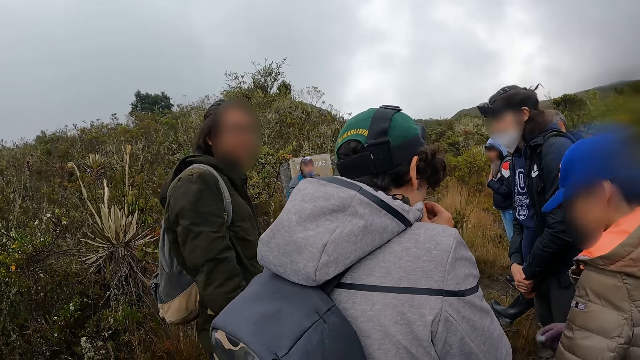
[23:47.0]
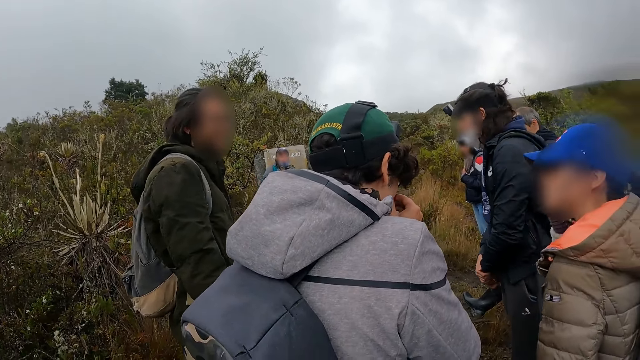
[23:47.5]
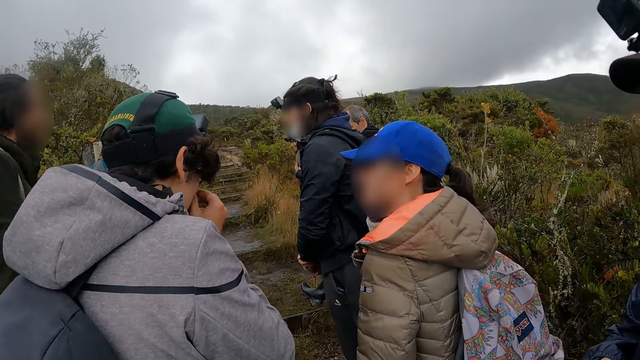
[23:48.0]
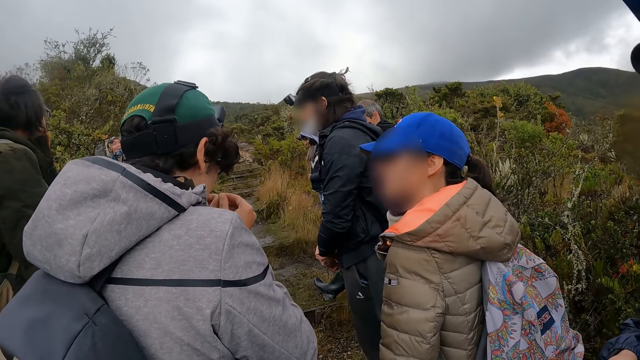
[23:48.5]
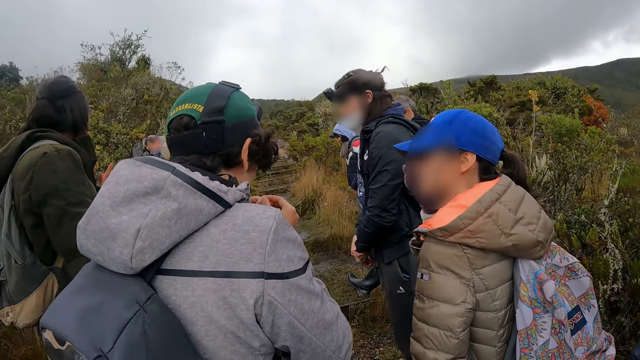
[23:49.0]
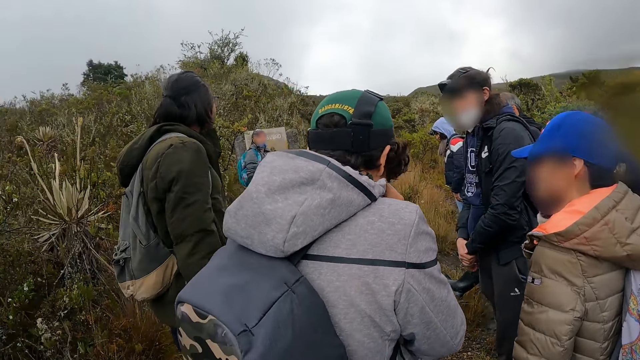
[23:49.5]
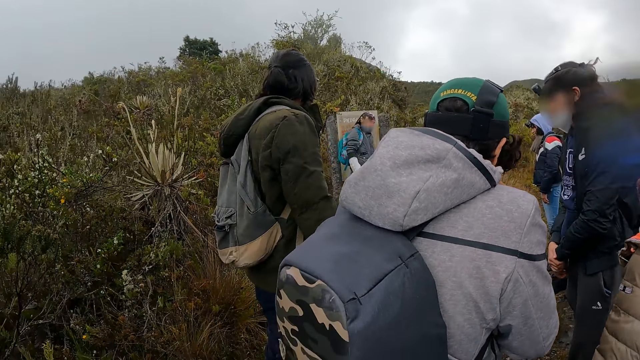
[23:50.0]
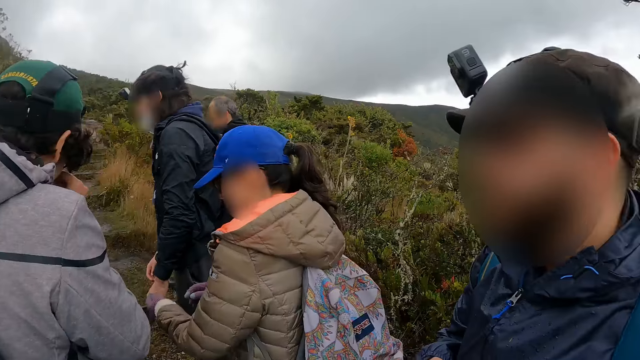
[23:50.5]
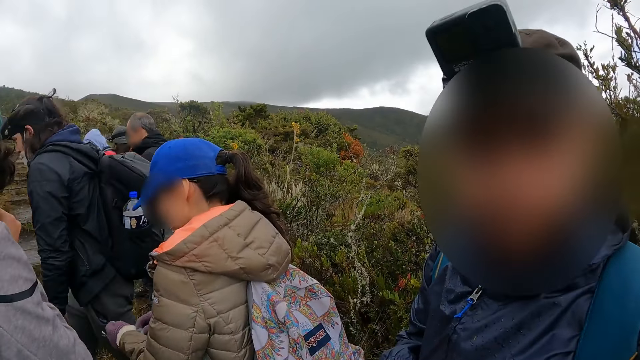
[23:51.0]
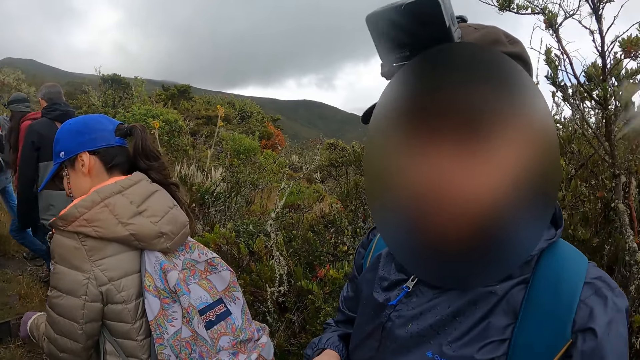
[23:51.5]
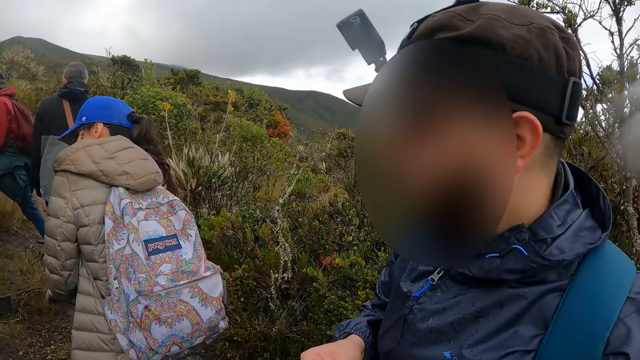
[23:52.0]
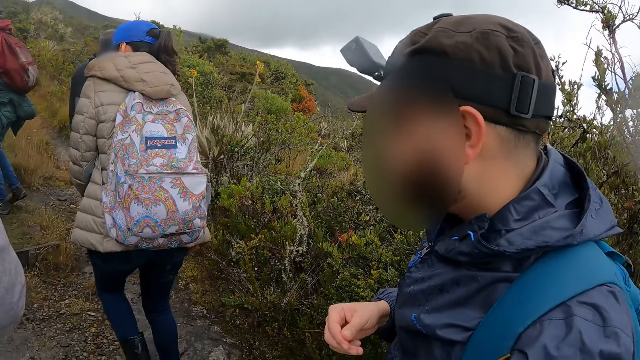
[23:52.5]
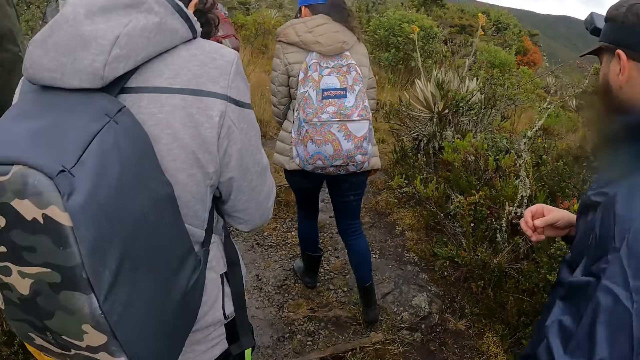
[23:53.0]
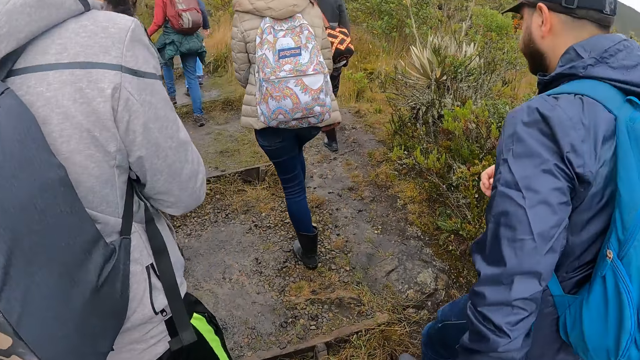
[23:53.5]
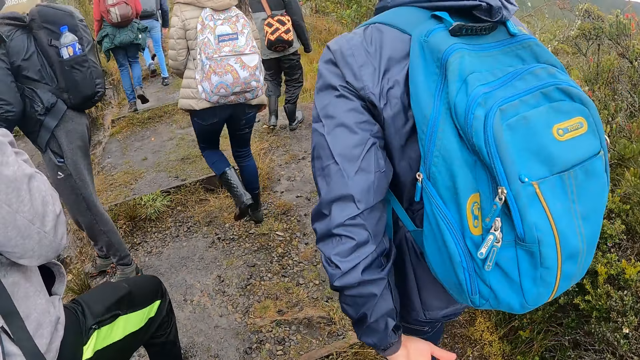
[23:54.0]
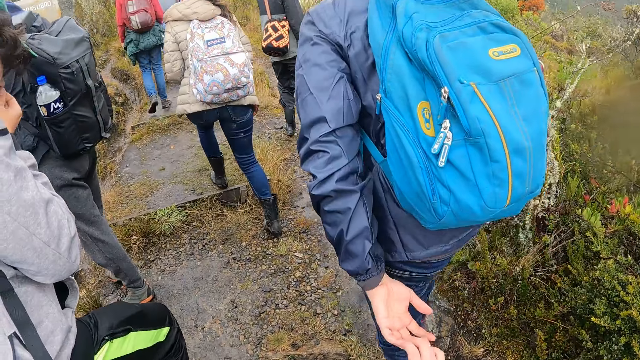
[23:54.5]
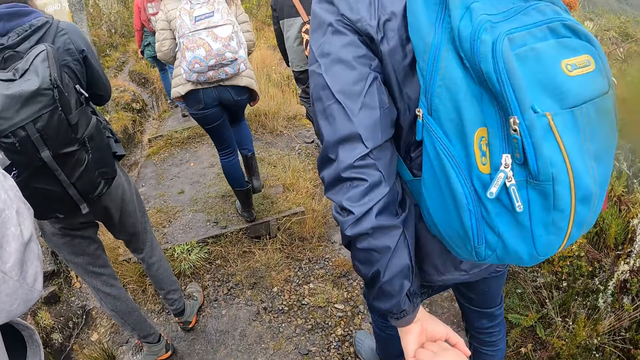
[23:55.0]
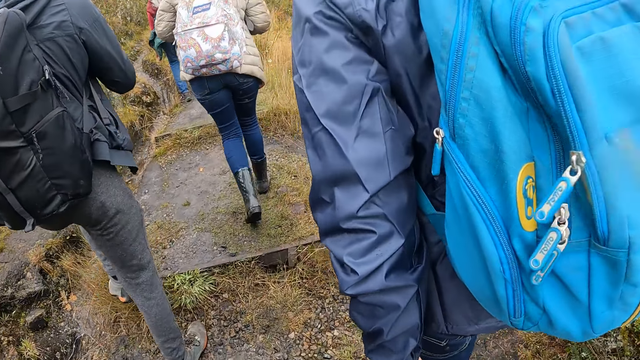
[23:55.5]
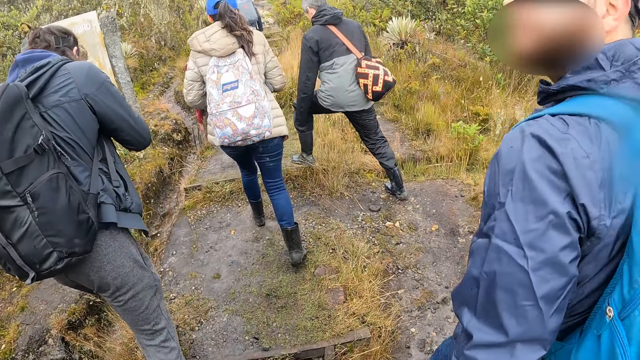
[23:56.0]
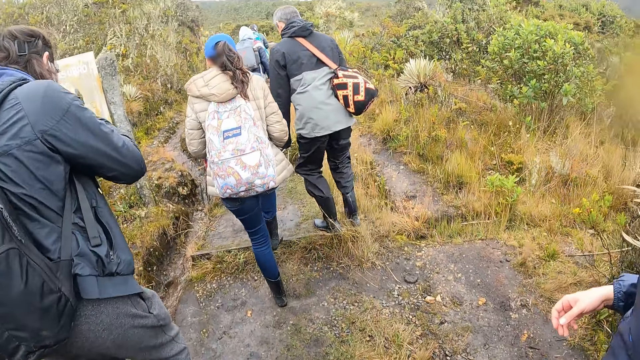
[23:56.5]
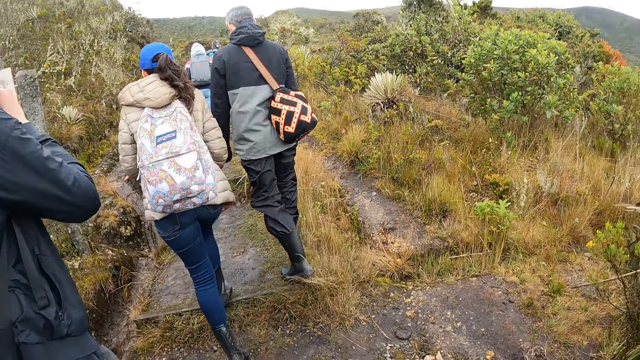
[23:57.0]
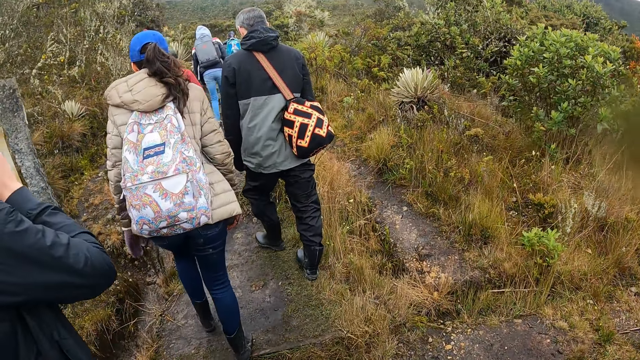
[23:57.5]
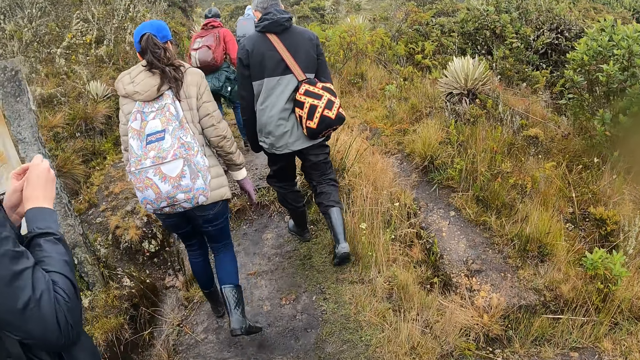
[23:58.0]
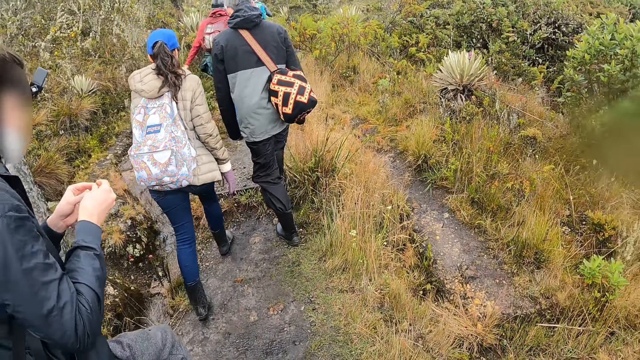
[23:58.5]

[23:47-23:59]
The camera wearer interacts with the man. A man and a woman walk in a bush. The camera wearer walks along the trail.

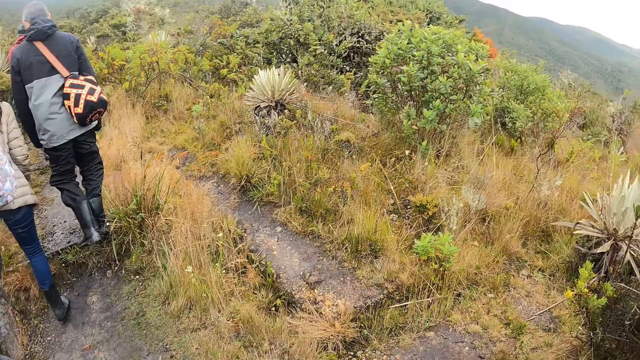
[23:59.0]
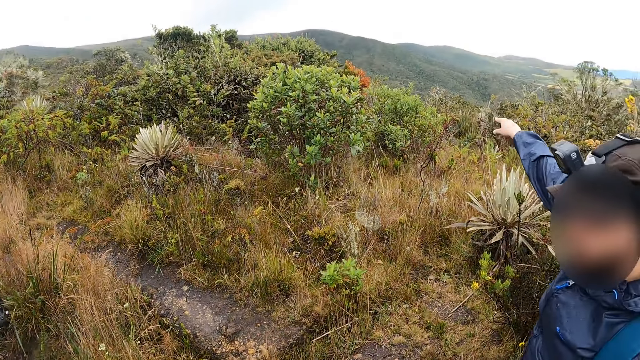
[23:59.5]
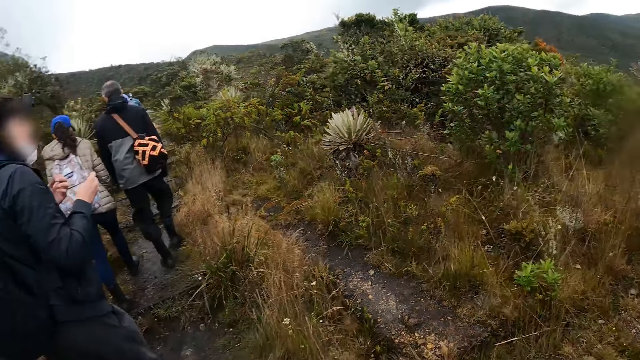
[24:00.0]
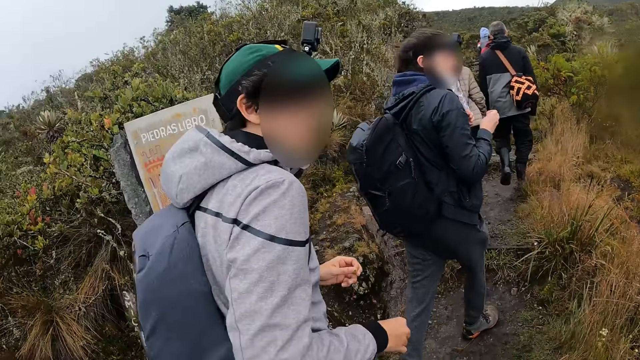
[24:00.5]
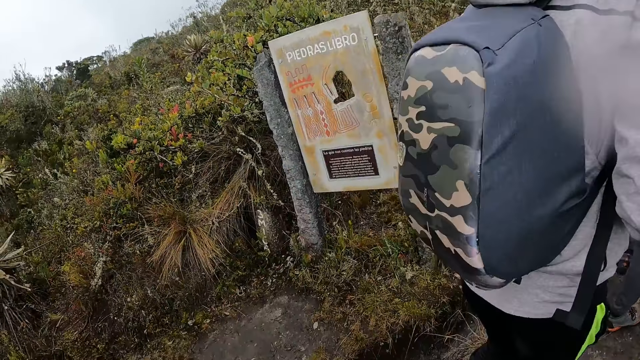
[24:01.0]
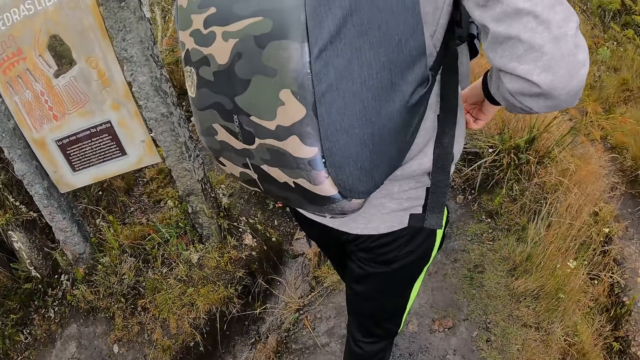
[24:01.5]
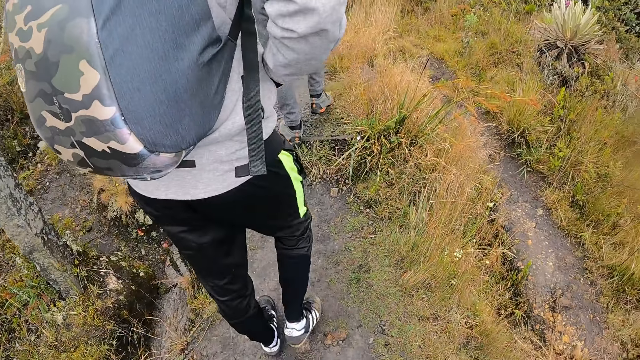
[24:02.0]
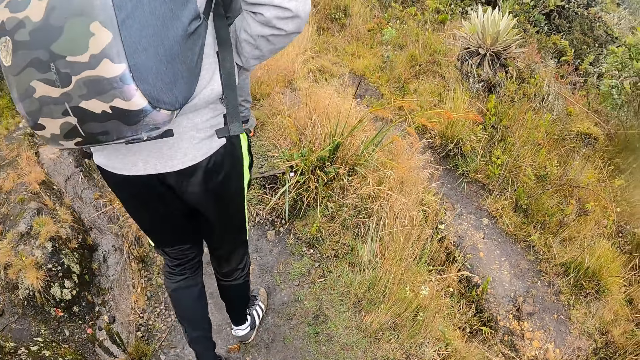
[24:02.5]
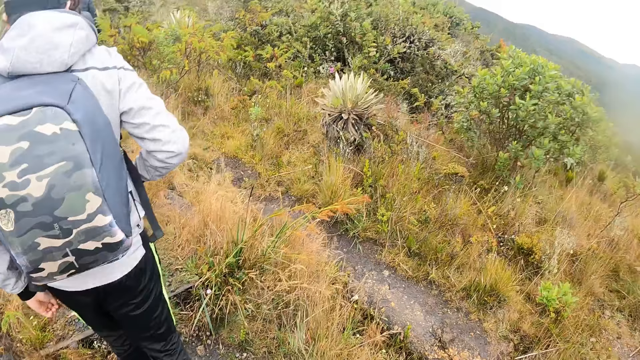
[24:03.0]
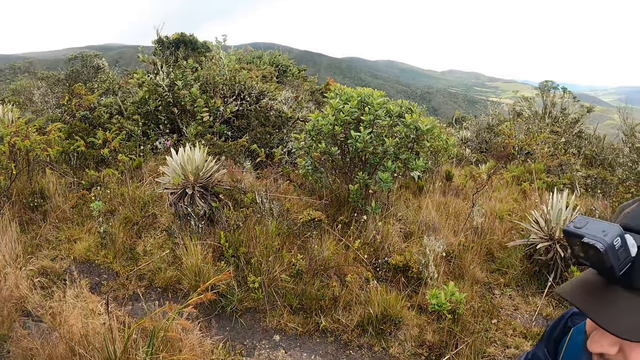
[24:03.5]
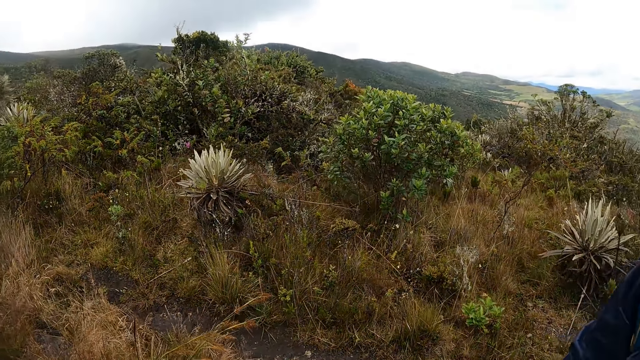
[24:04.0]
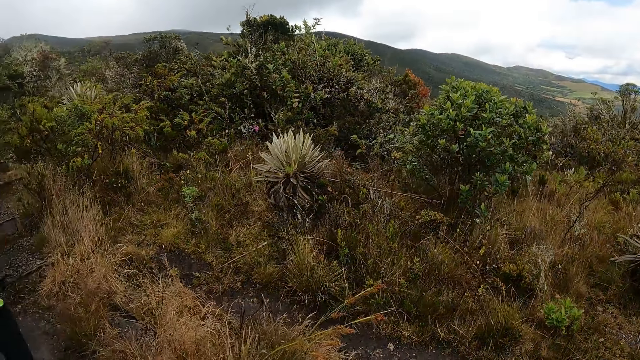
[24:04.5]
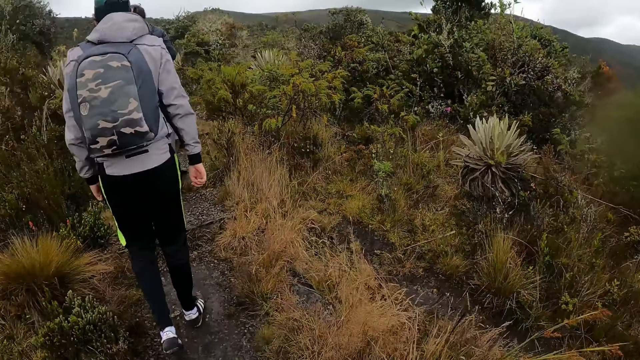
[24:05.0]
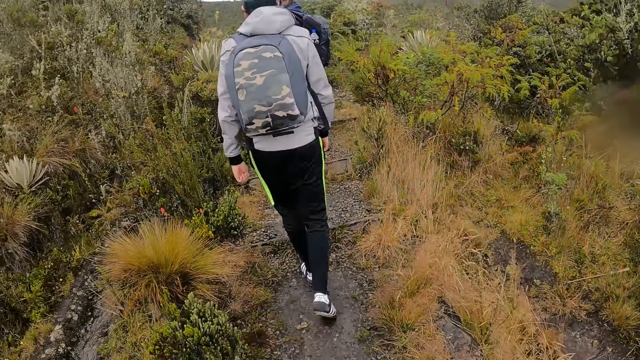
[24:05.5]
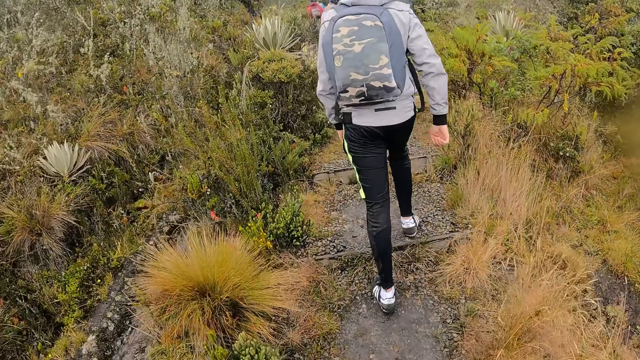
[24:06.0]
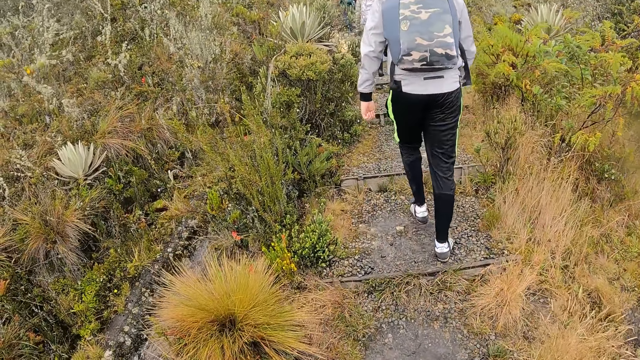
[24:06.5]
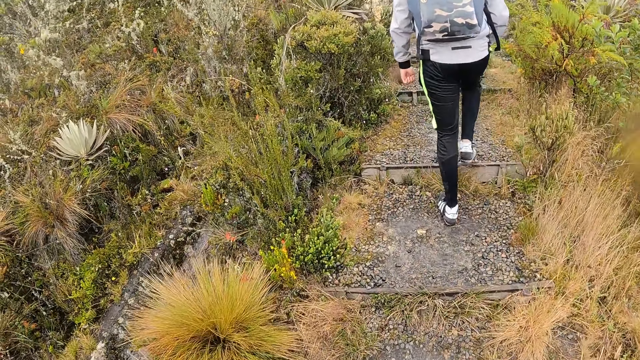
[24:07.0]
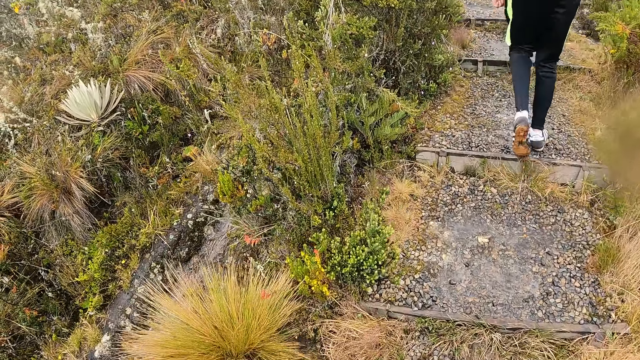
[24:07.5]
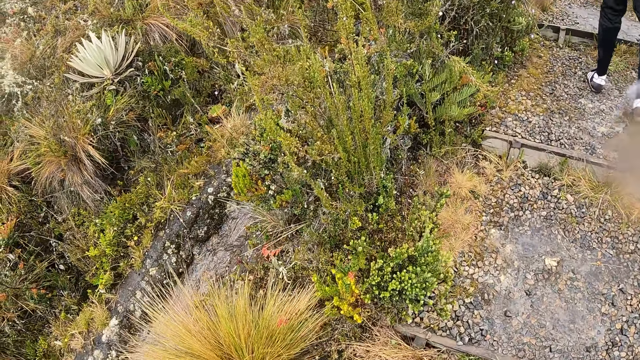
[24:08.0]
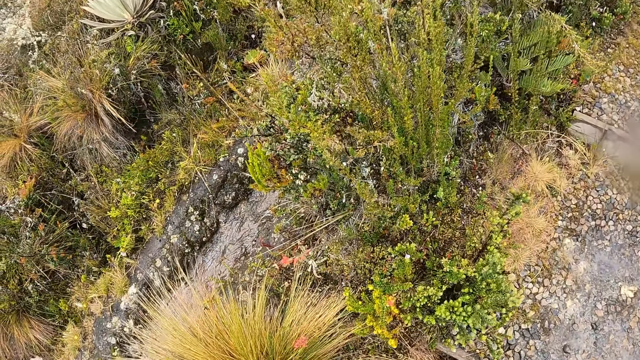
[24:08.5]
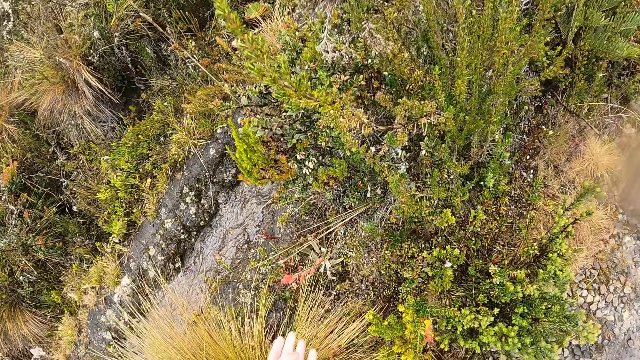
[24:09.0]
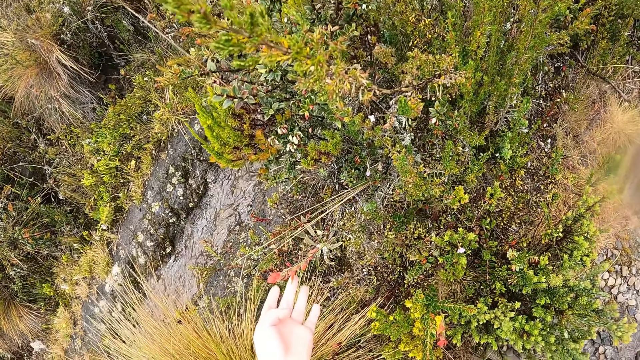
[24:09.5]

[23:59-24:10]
A man points. The man and the woman walk in the bush.
